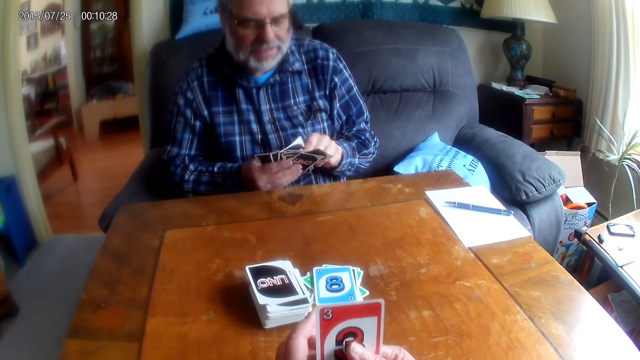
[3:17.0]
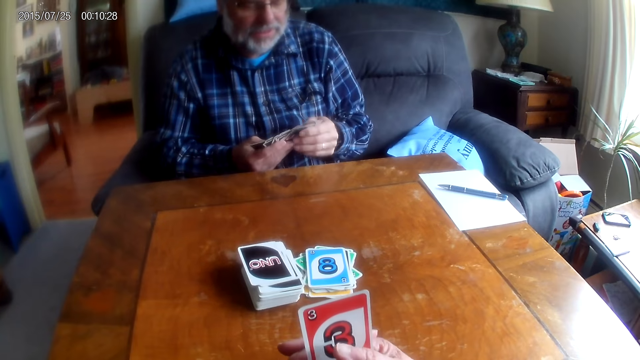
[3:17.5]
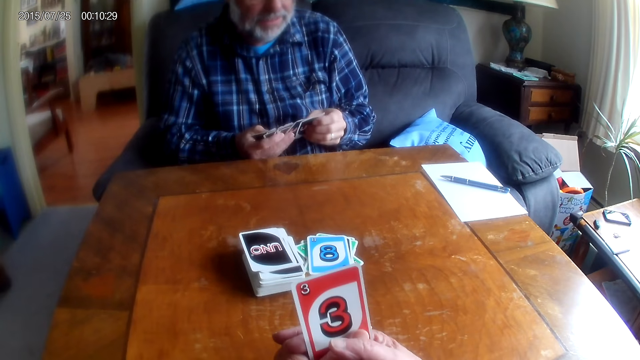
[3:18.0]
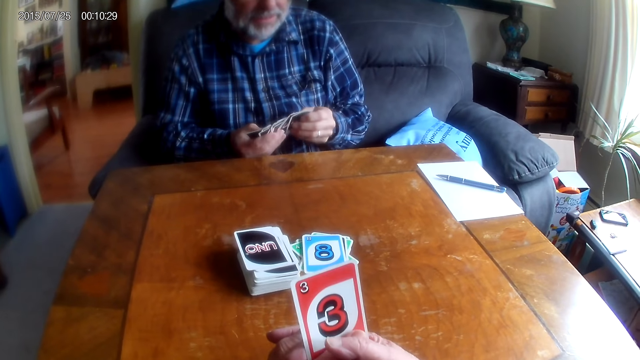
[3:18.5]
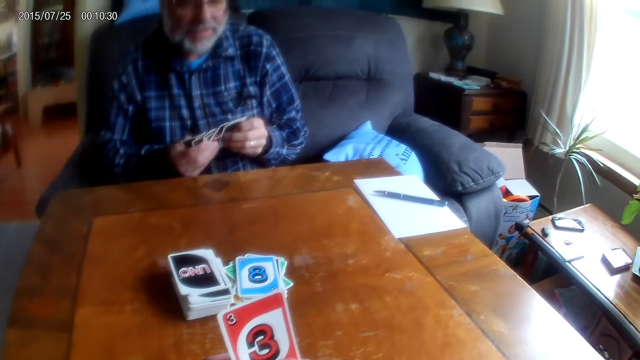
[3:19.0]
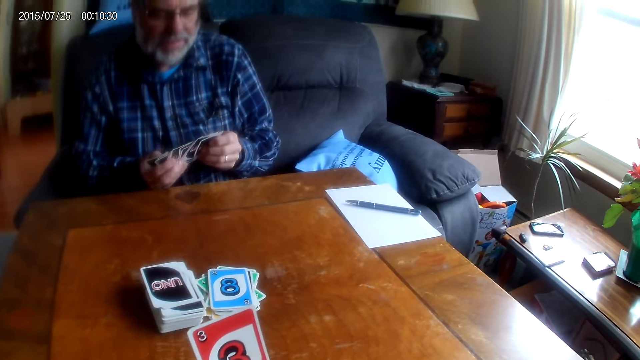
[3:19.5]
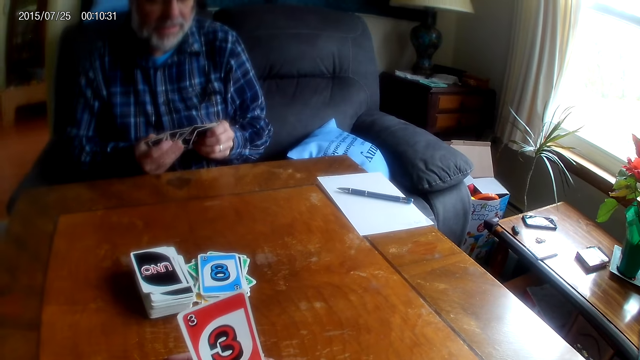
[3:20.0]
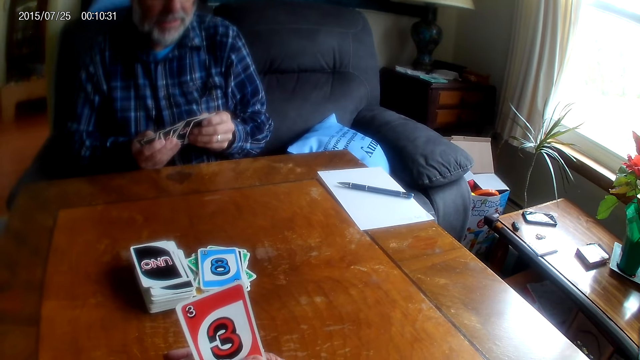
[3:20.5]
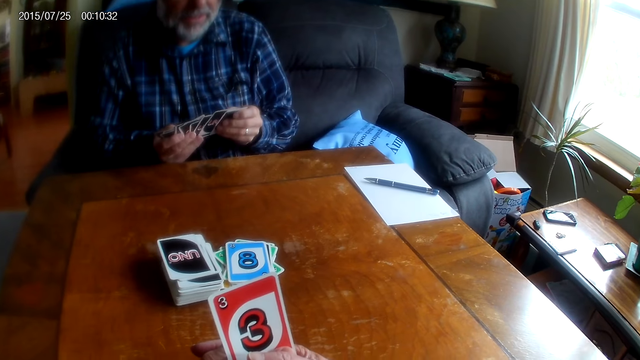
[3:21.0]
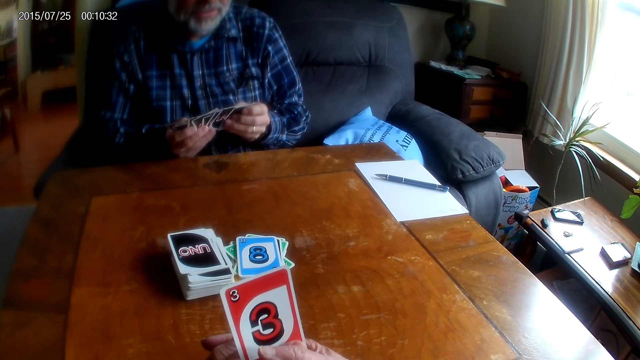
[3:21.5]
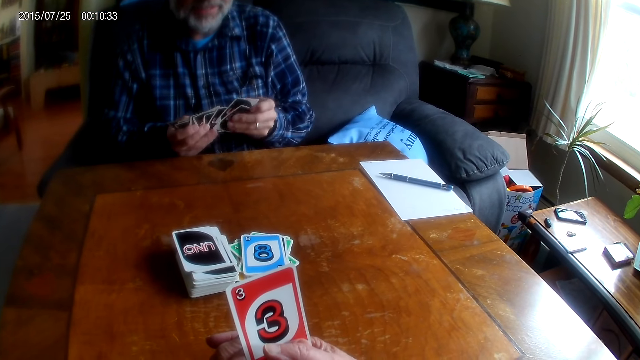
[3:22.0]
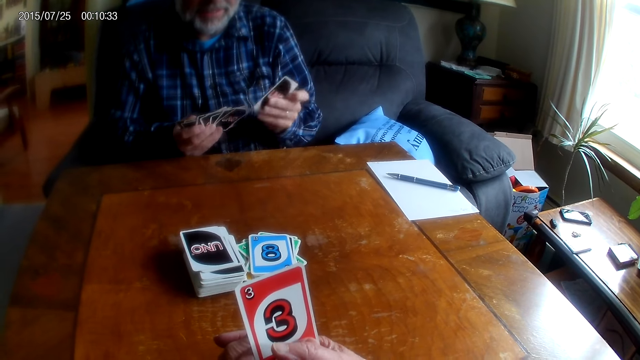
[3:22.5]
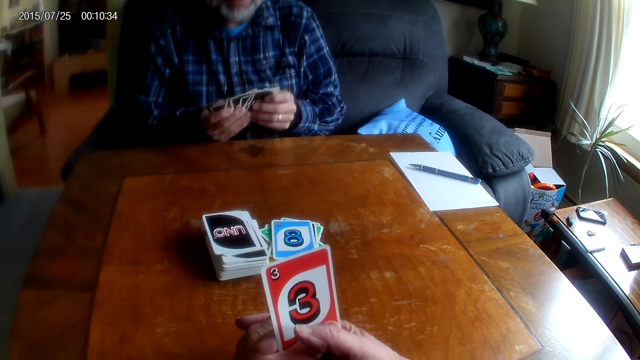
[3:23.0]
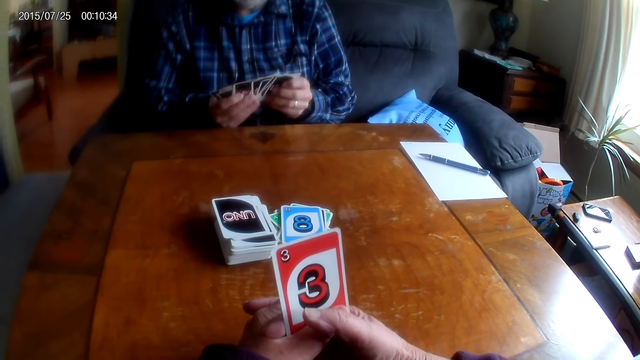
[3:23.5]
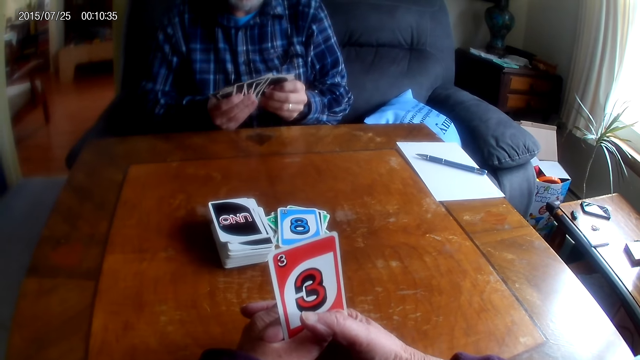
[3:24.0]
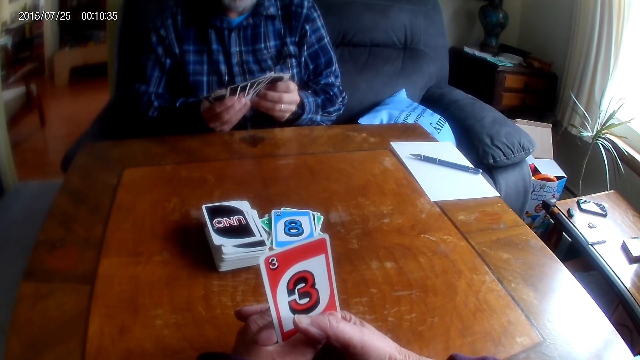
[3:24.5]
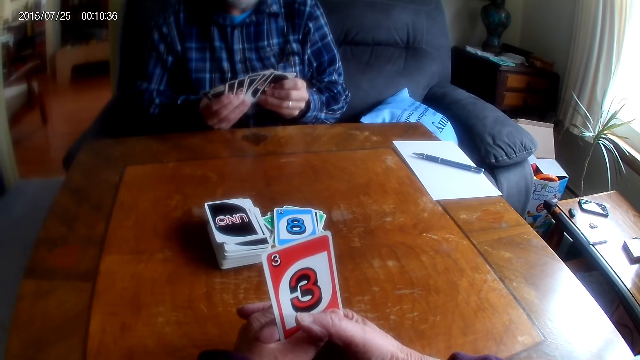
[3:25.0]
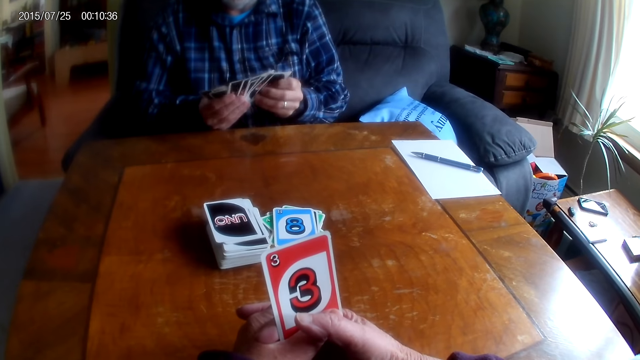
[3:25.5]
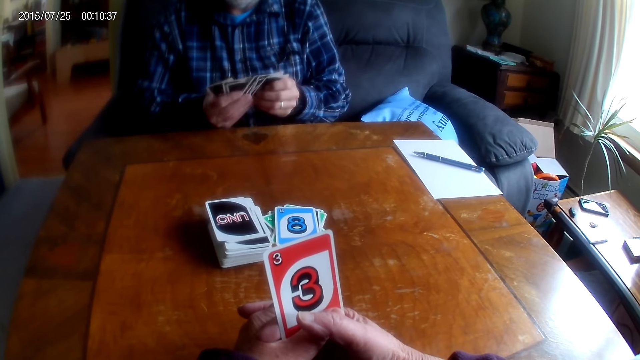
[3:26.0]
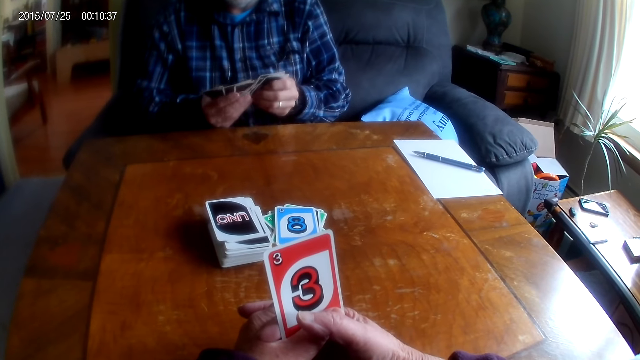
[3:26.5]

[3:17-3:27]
A man shuffles cards. The man shuffles the cards.

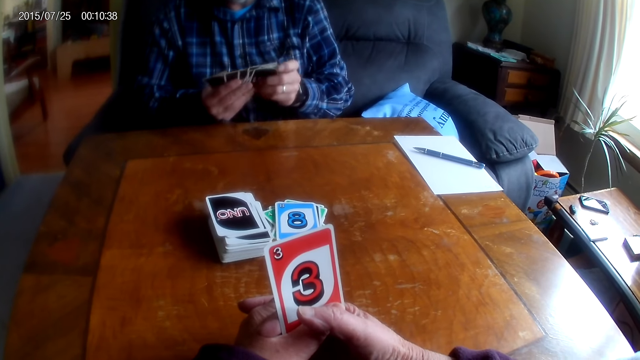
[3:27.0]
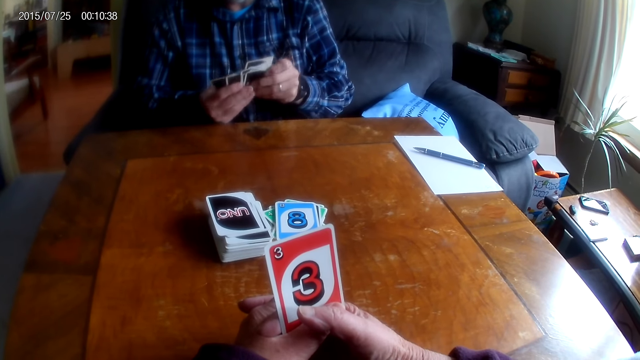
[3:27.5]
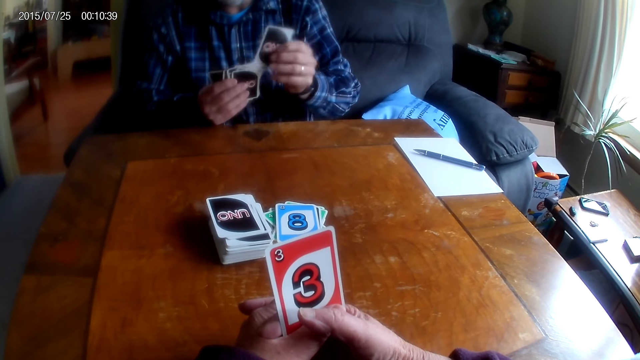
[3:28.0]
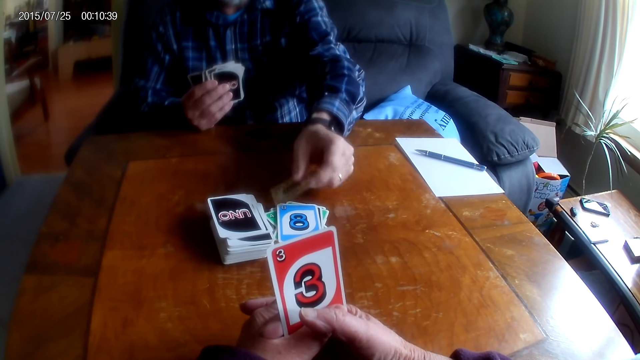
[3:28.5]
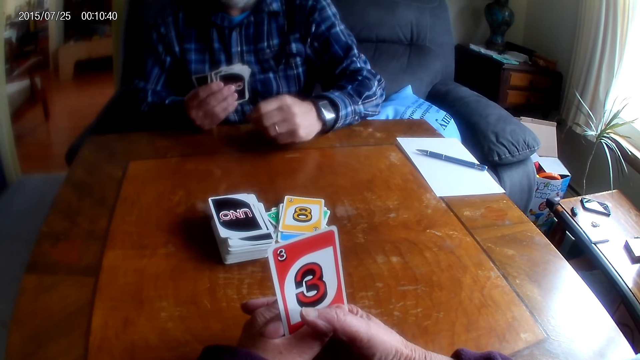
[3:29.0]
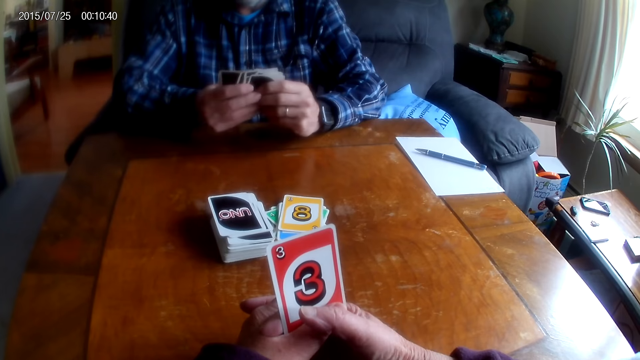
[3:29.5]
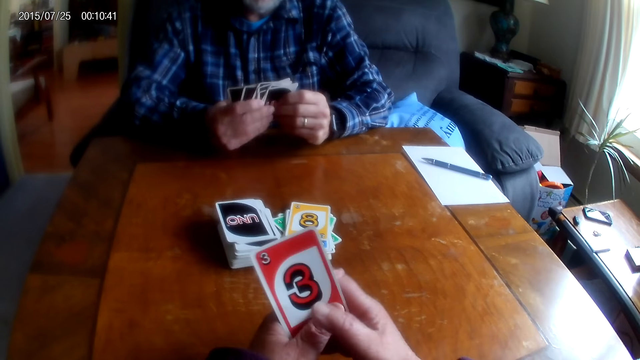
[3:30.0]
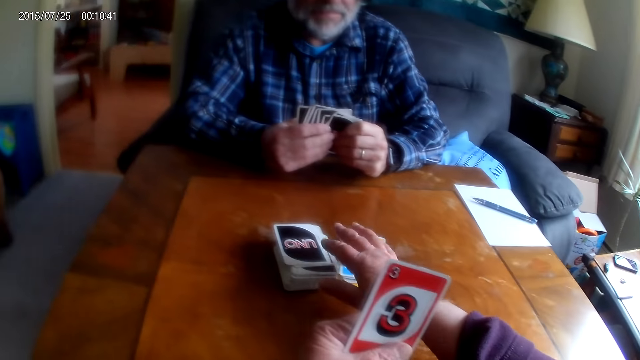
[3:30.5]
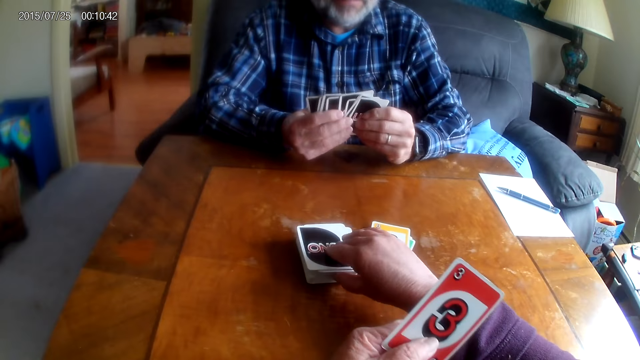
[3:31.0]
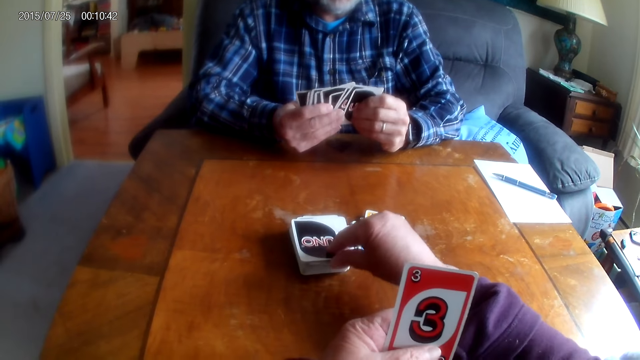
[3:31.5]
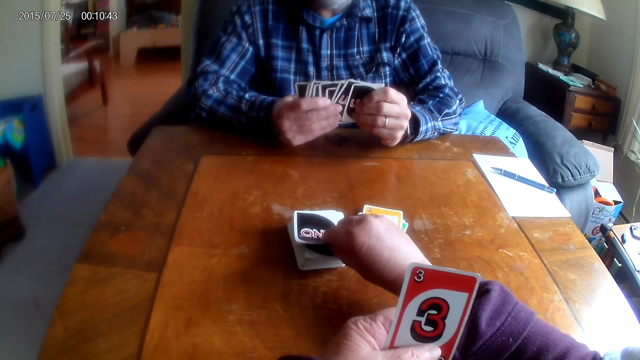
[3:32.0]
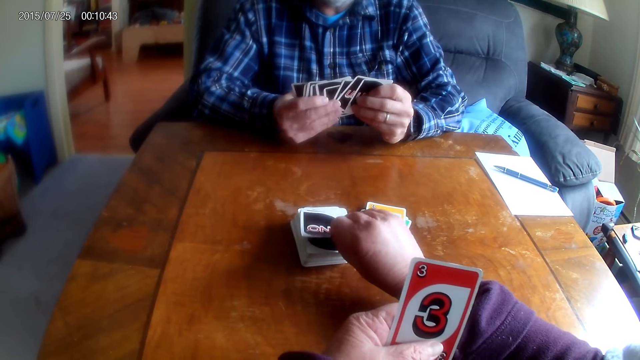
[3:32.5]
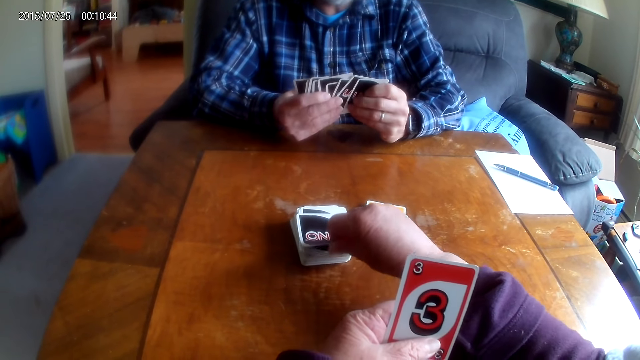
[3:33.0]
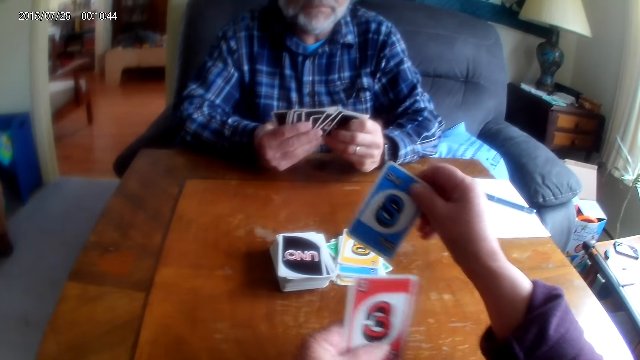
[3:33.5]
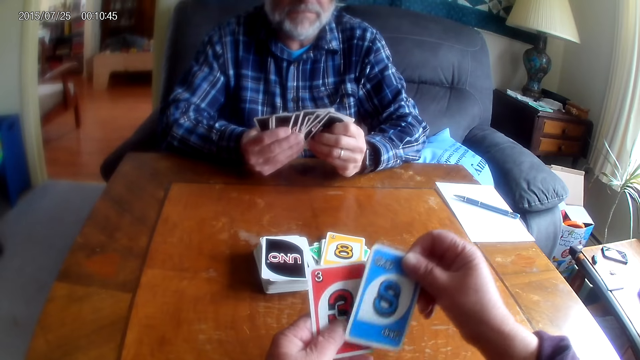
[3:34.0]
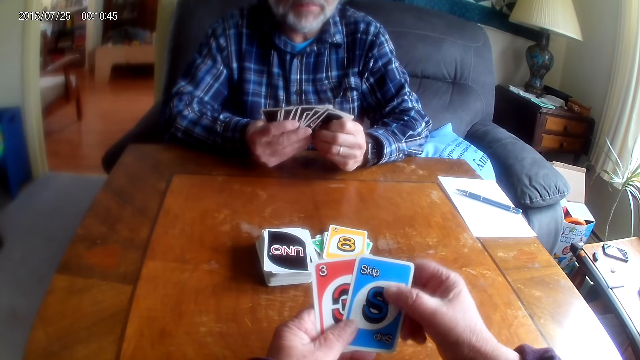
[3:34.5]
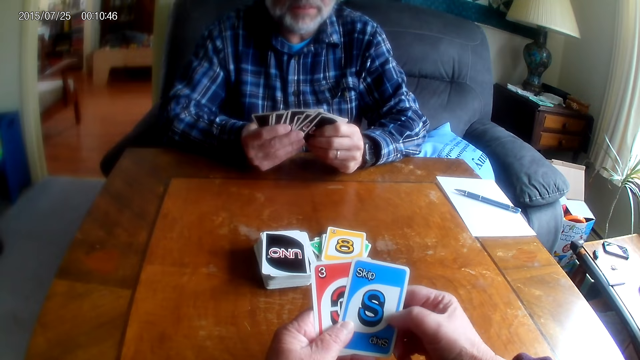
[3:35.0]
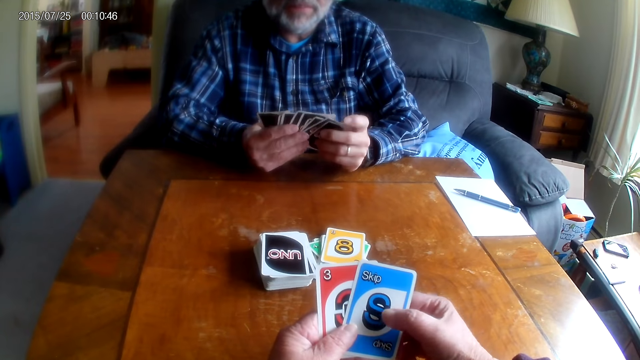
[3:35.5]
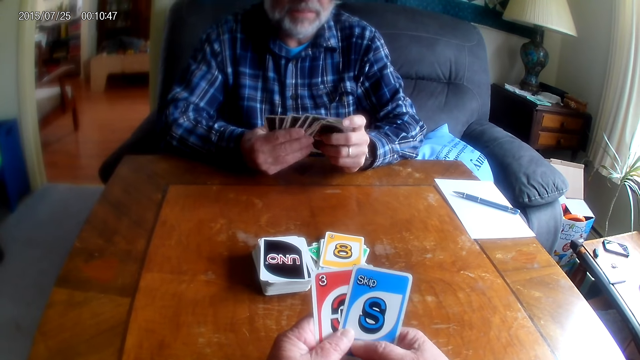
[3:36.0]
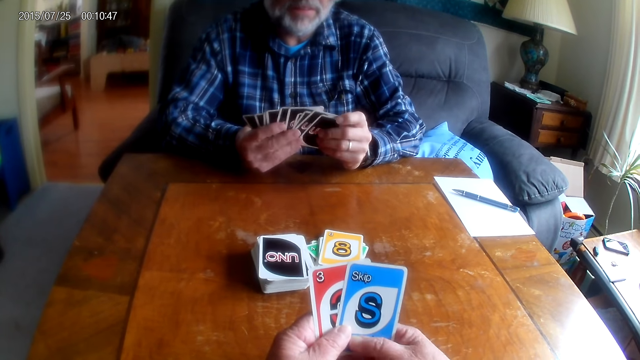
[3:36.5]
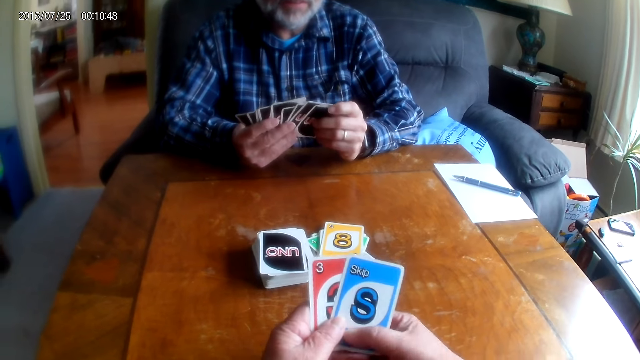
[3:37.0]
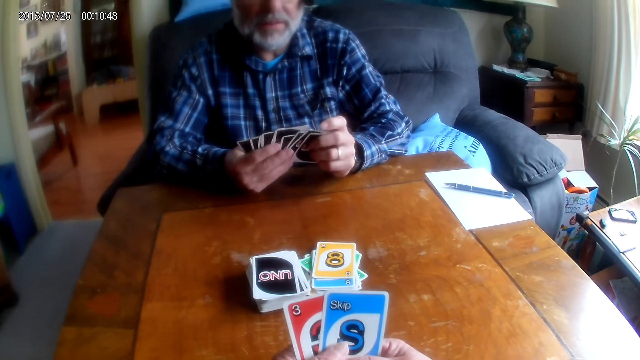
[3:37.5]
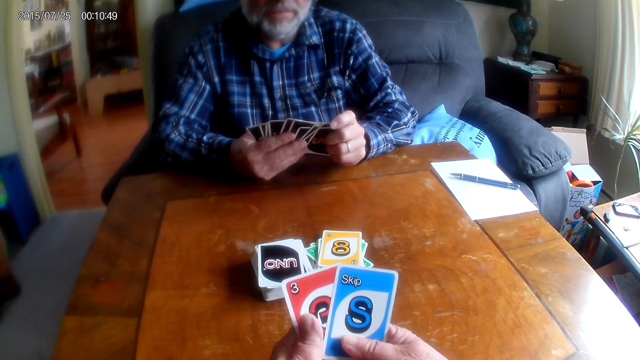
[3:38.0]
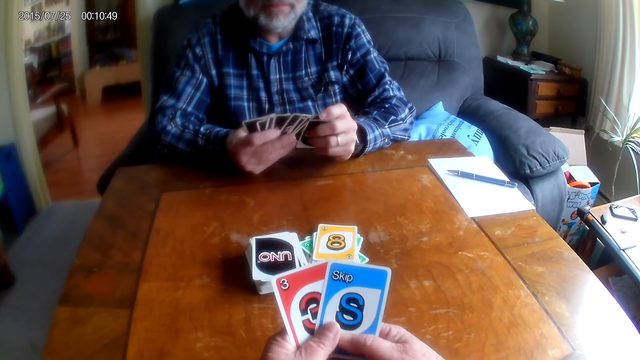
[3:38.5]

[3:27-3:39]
A man puts a card on the table. The camera wearer picks a card.
